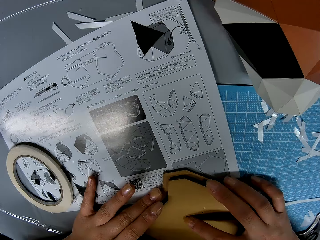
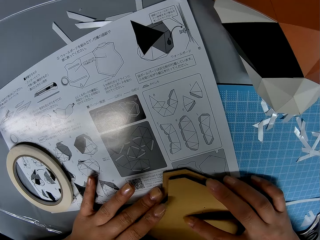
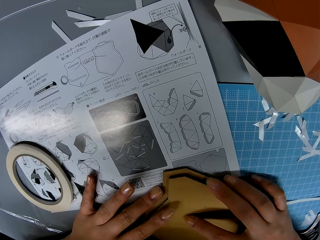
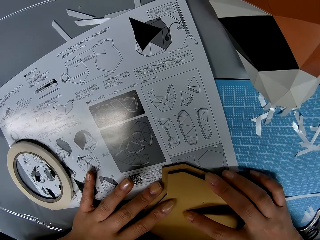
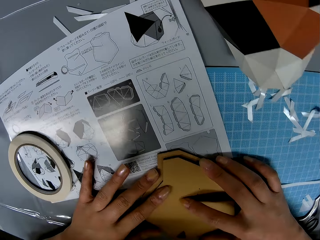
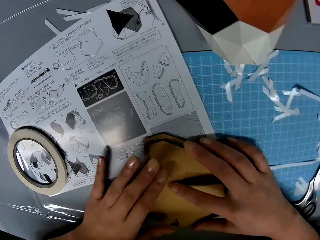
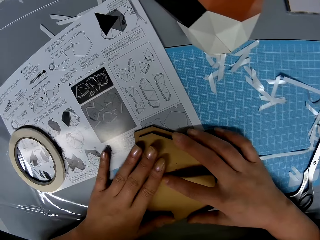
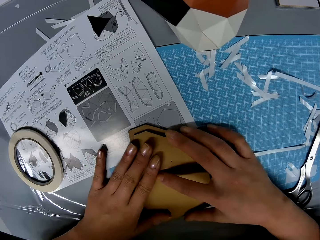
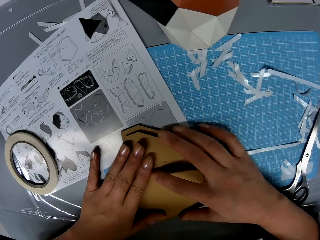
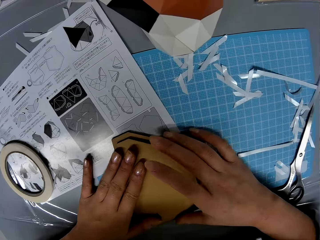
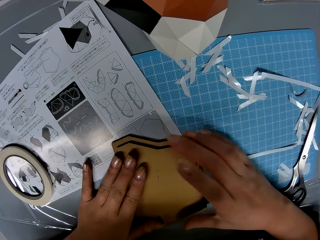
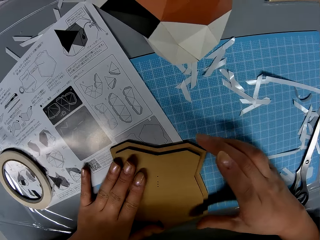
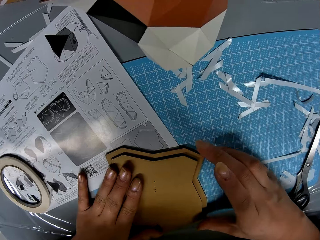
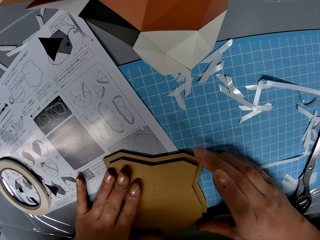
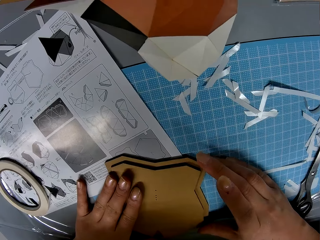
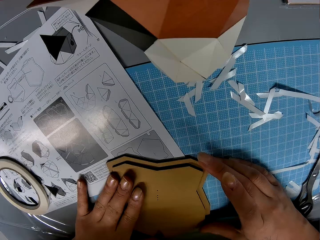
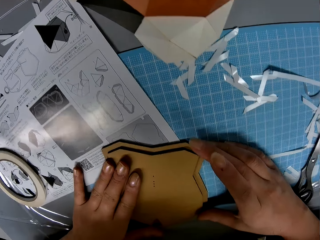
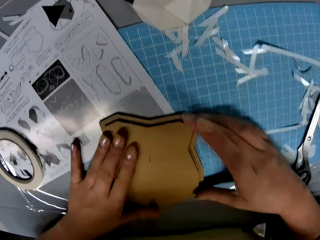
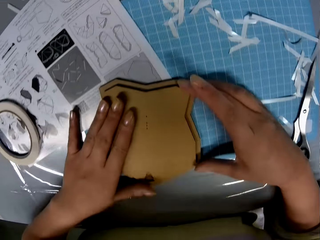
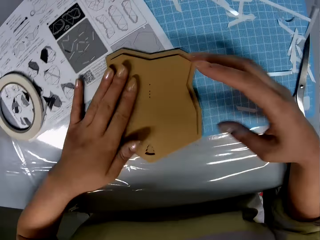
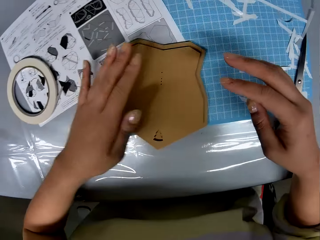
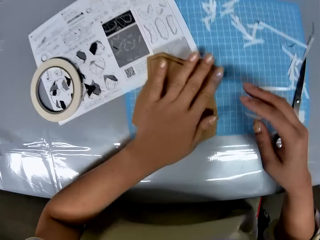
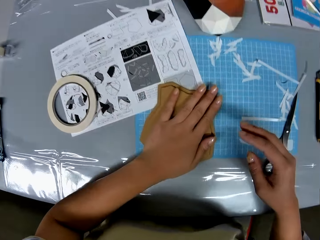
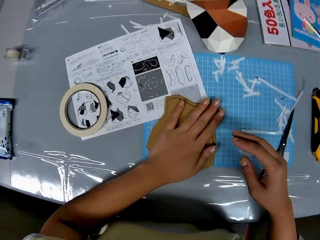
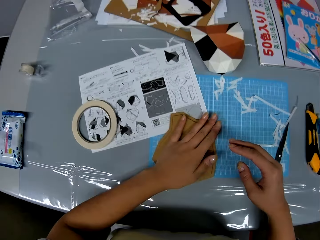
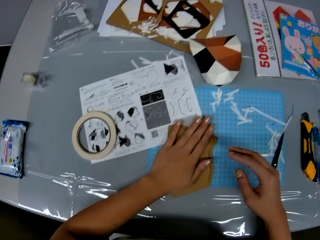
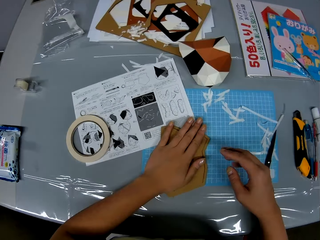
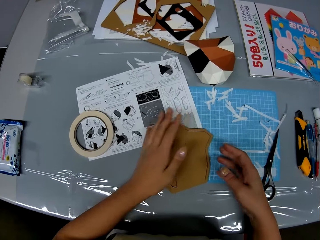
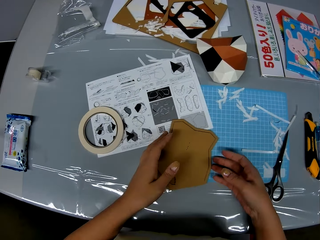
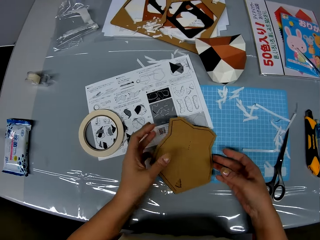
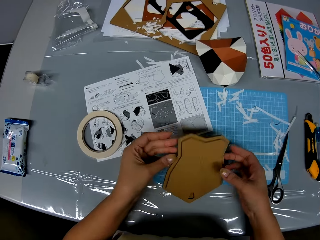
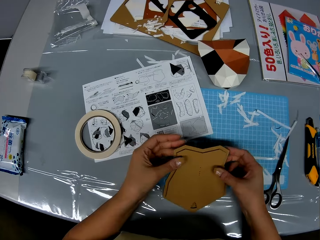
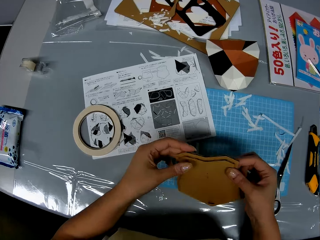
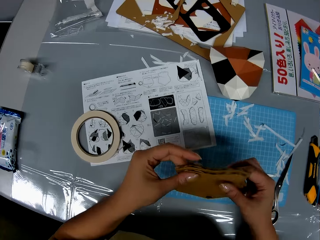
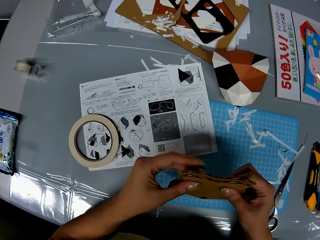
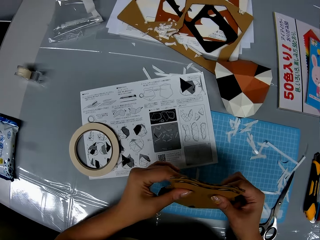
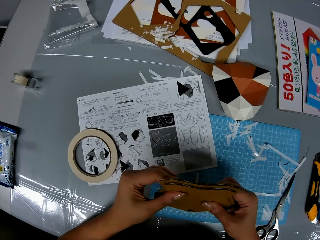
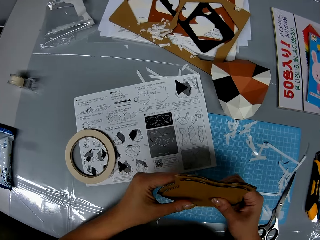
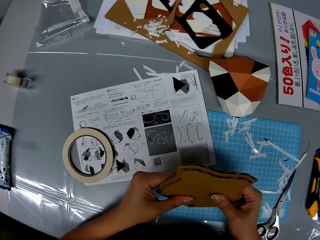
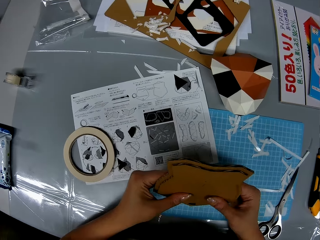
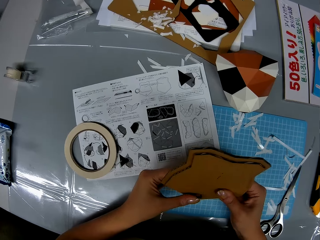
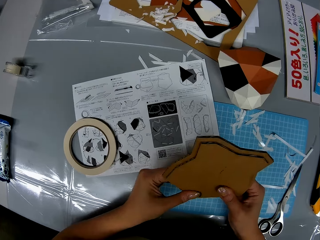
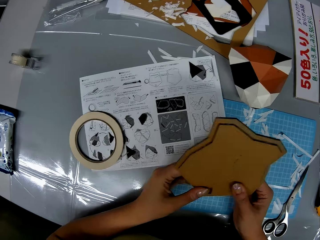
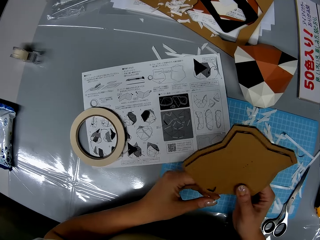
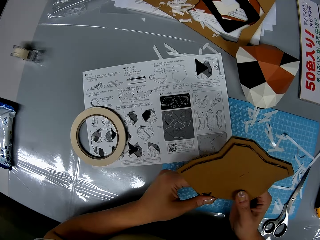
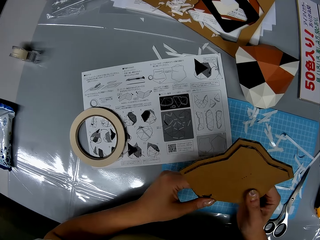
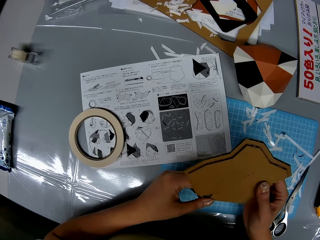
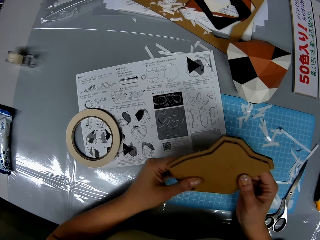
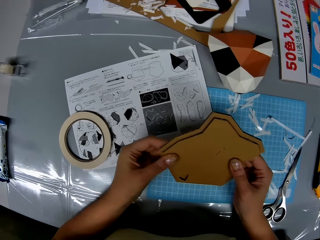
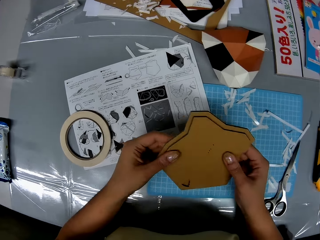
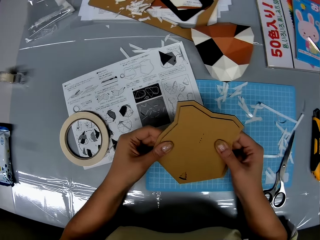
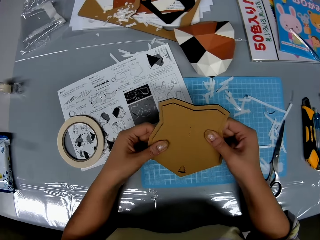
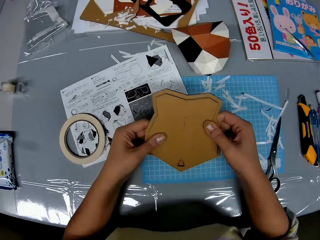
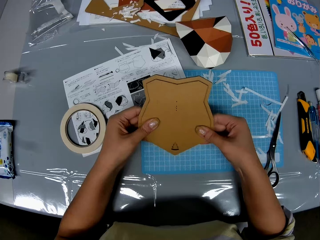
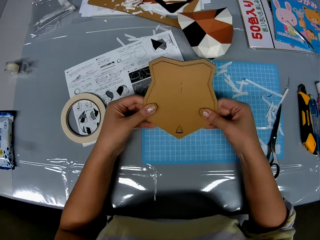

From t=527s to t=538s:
The camera wearer presses on the pieces with her hand. She lifts up the cardboard pieces. She presses on the pieces with her hands.

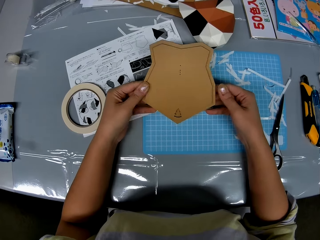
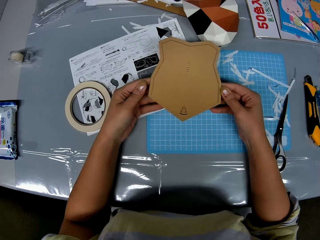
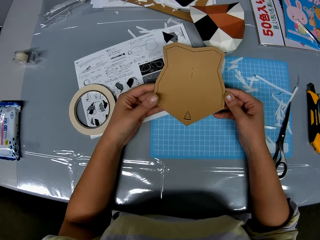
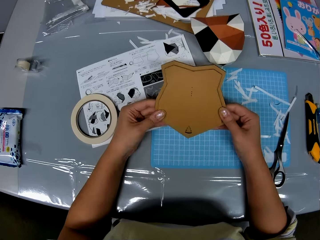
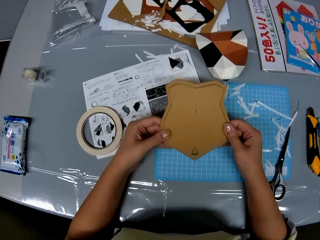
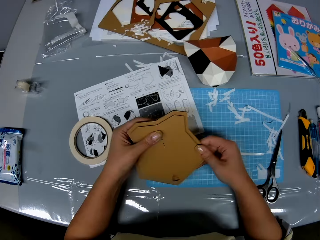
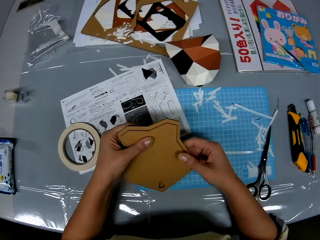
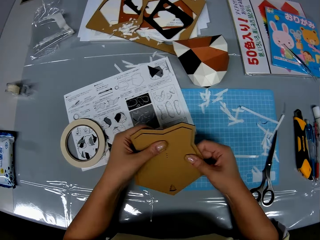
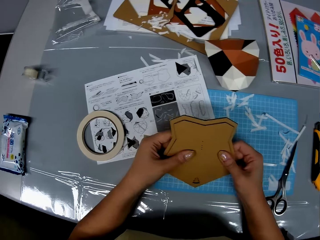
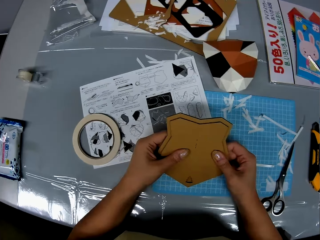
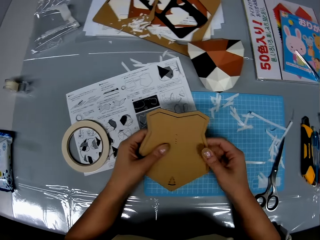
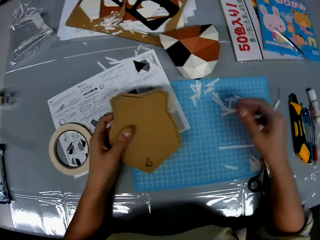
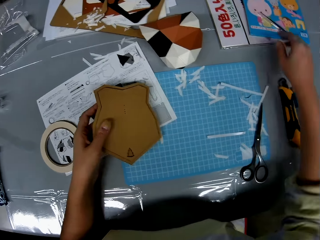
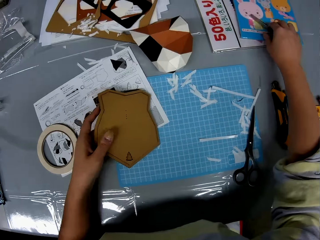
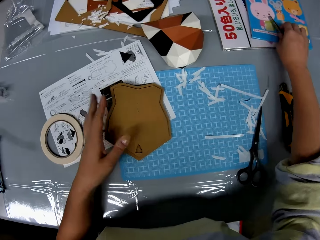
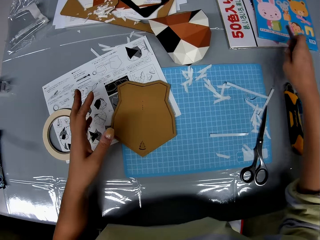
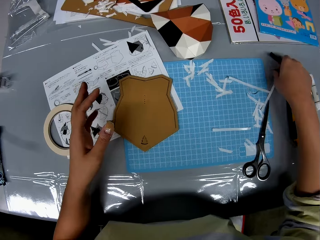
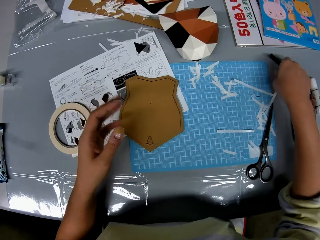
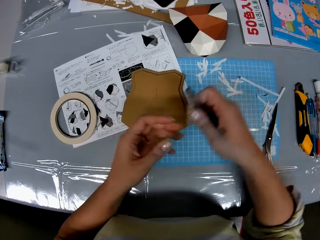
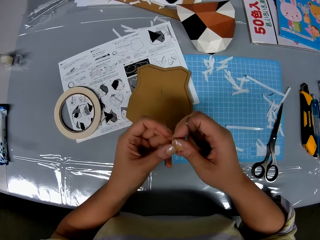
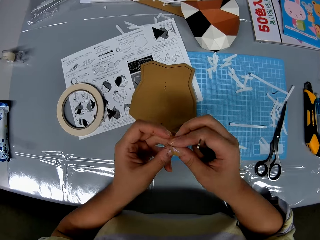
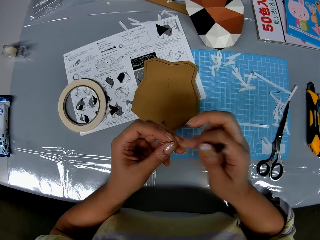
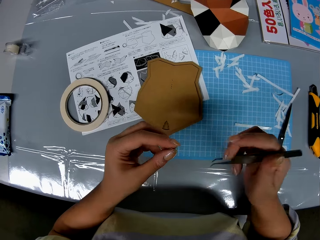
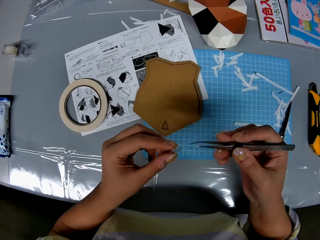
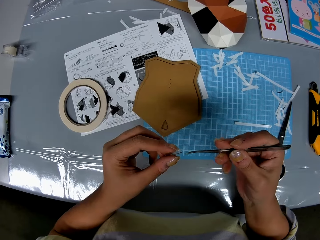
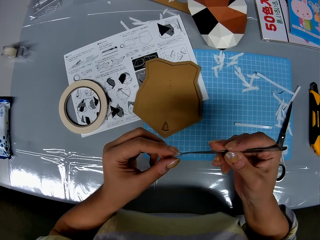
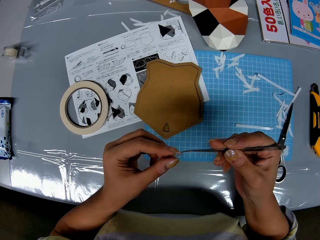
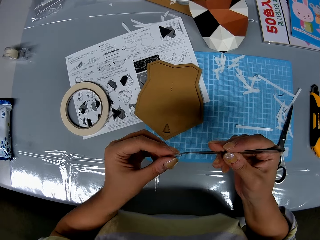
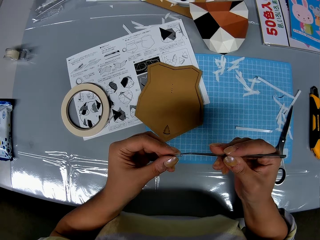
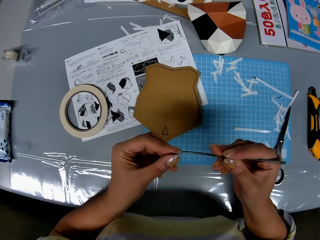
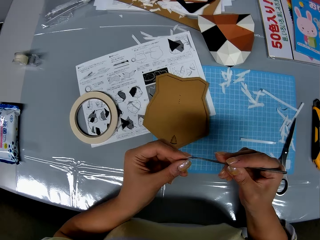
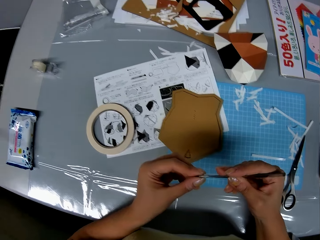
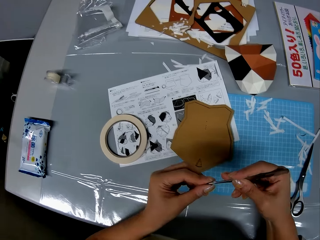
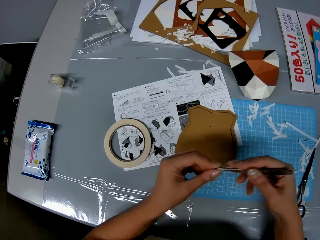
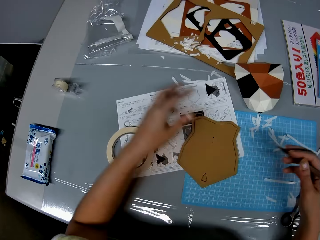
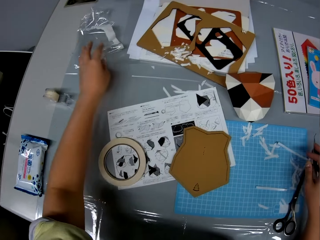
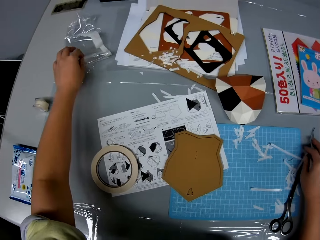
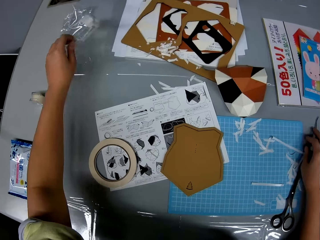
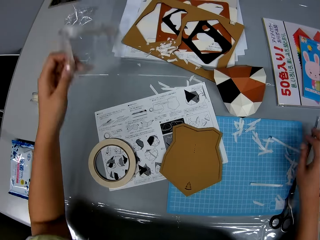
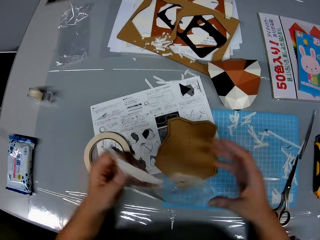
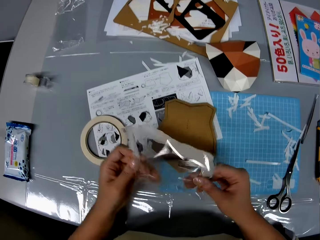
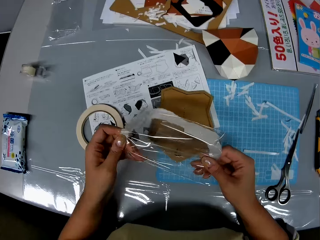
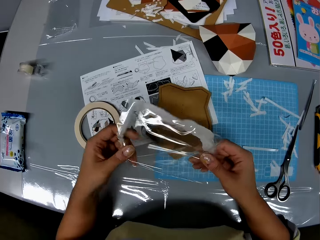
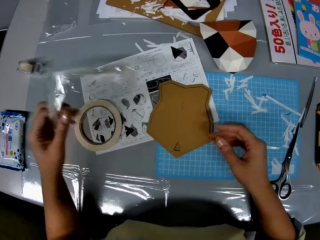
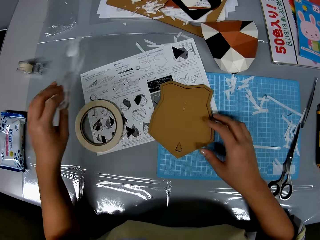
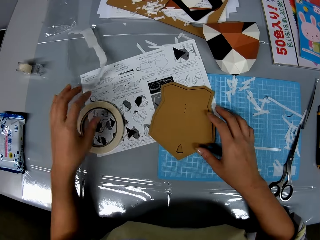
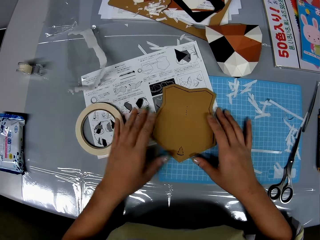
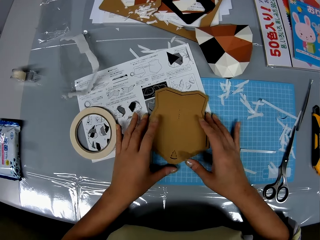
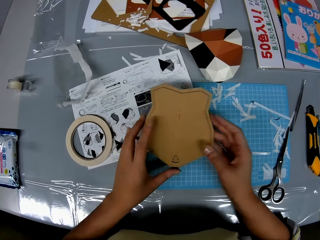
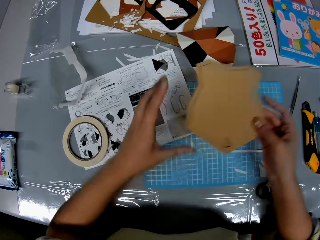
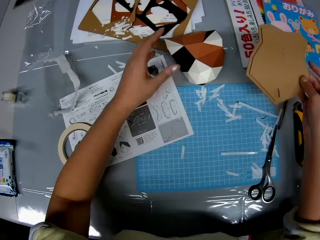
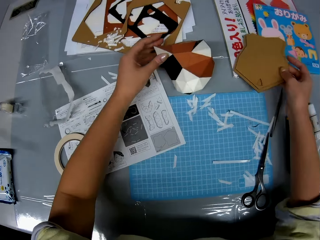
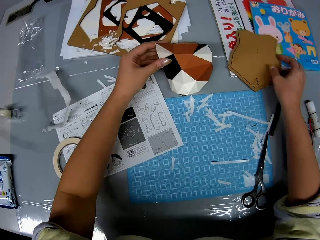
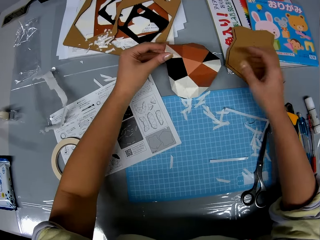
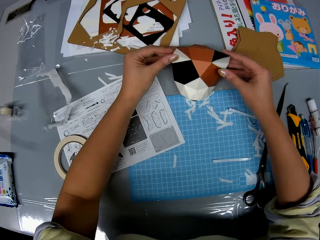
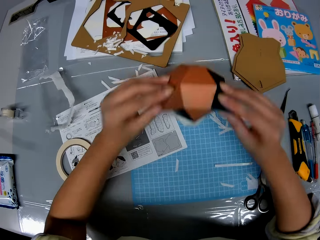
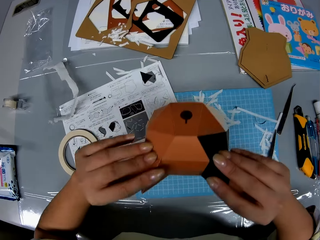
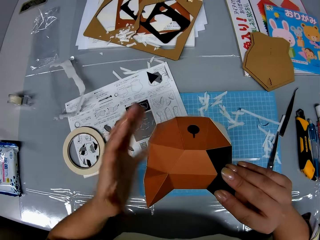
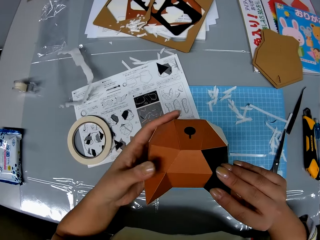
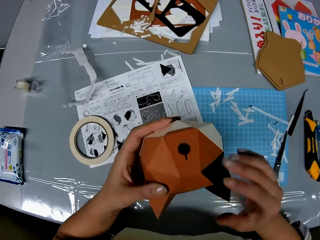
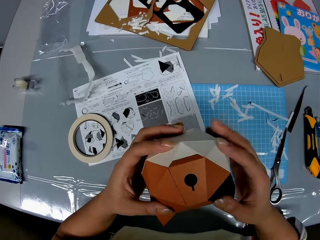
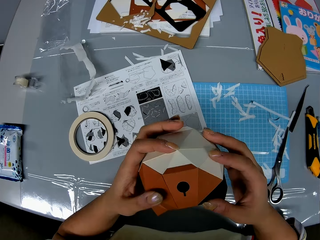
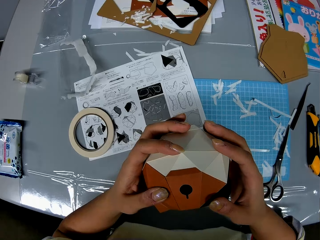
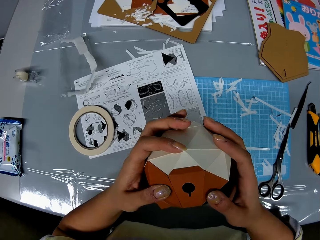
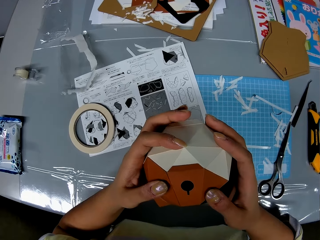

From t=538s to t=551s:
The camera wearer moves her hand forwards. She places the cardboard on top of the manual. She picks up the tweezers or picker on the table. She moves the tweezers towards her. She picks up the tin. She picks up a screw on the table. She moves her hand towards her. She places the tin on her other hand. She inserts the tweezers in the tin. She holds the screw with the picker in her hands. She moves her hand forwards. She reaches for the paper. She drops back the picker on the table. She picks a nylon on the table. She moves her hand towards her. She holds the paper with both her hands and pulls on the paper. She opens up the nylon in her hands. She lets go of the paper. She moves her hand forwards. She moves her hand towards the cardboard. She throws the paper on the manual. She drops the nylon back on the table. She moves her hand towards her. She places her hands on the cardboards. She lifts up the cardboard. She picks up the paper crafts on the table. She moves her hand forwards. She places the cardboard on the table. She holds the origami with her hand. She drops the paper craft in another part of the table. She moves her hand towards the origami. She holds the origami with her hands. She moves the origami towards her. She picks another paper craft on the table. She turns the origami. She presses on the origami with her hands.
